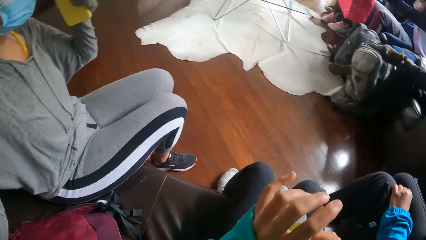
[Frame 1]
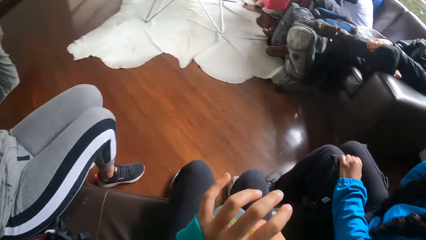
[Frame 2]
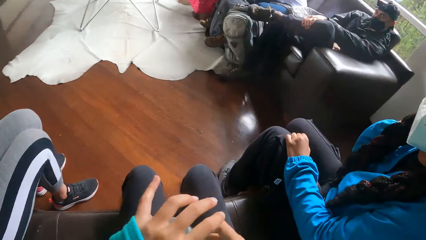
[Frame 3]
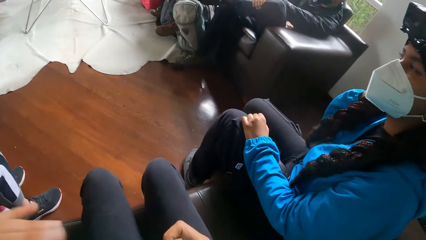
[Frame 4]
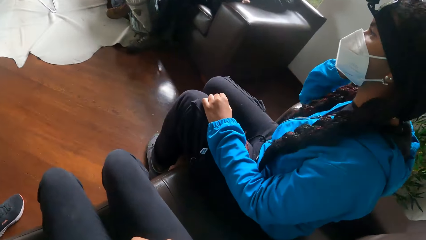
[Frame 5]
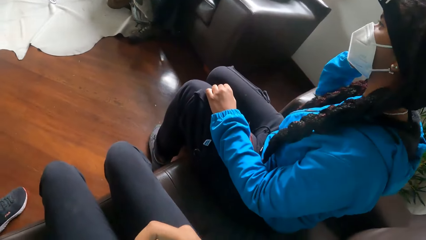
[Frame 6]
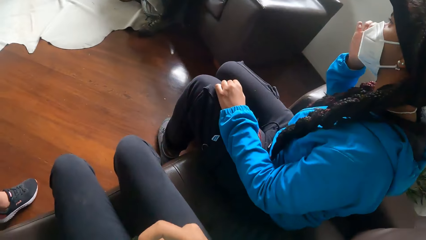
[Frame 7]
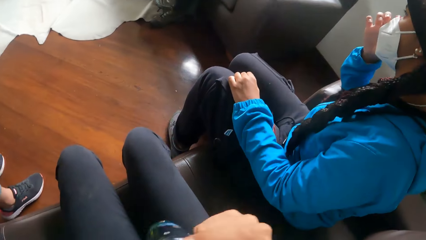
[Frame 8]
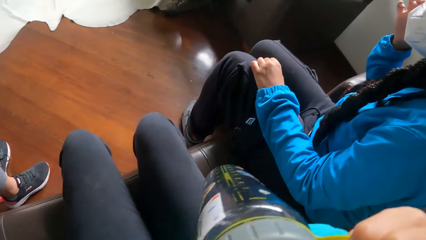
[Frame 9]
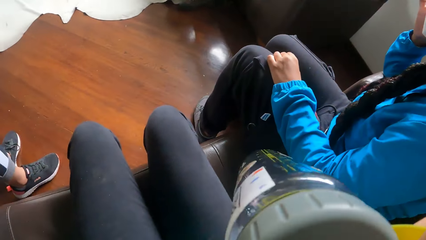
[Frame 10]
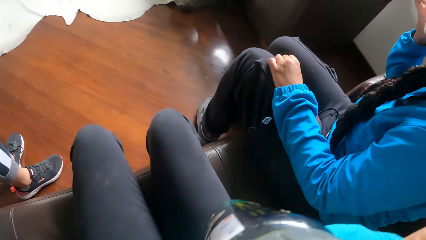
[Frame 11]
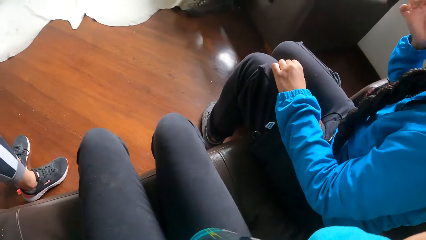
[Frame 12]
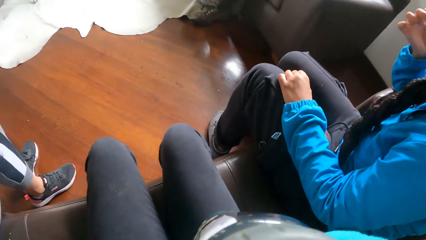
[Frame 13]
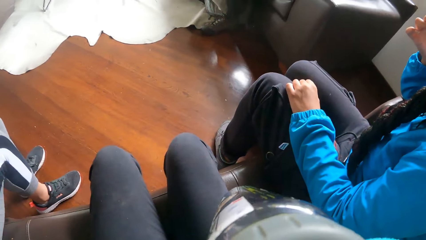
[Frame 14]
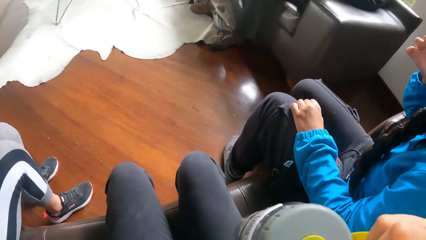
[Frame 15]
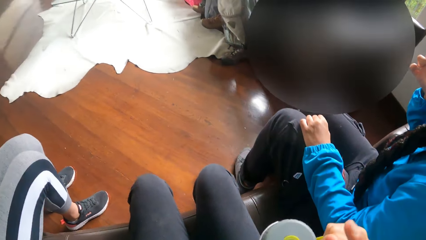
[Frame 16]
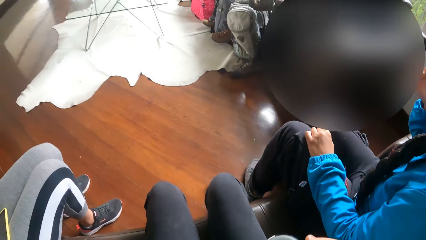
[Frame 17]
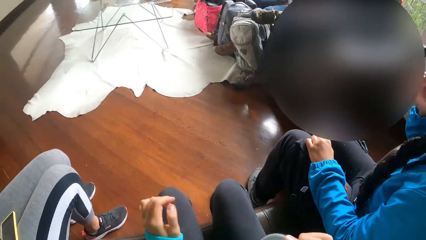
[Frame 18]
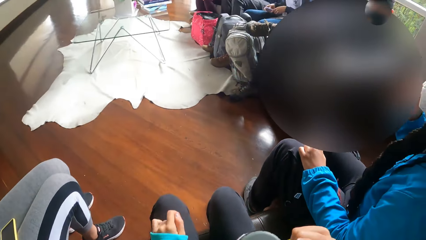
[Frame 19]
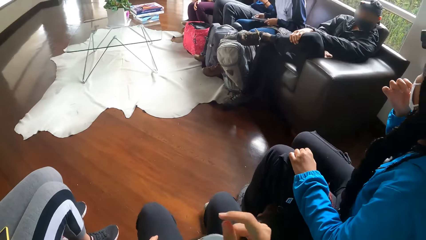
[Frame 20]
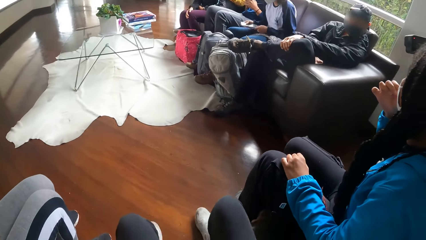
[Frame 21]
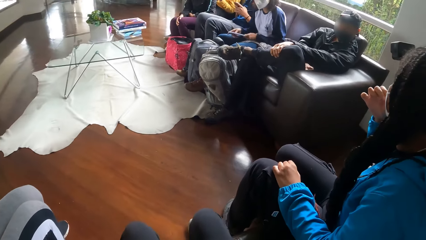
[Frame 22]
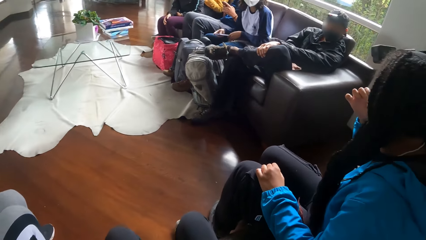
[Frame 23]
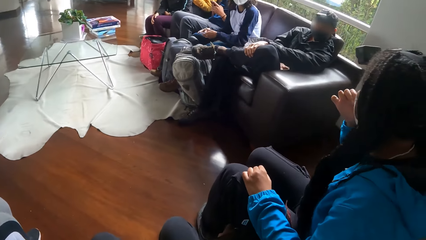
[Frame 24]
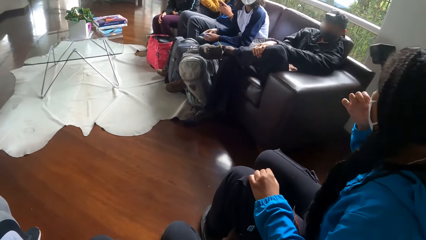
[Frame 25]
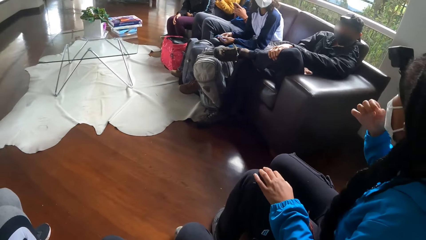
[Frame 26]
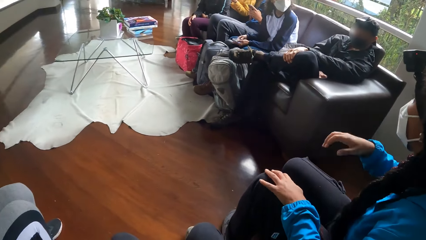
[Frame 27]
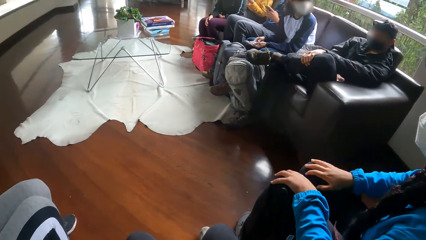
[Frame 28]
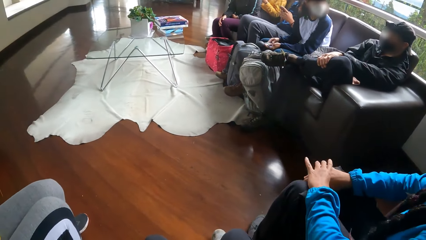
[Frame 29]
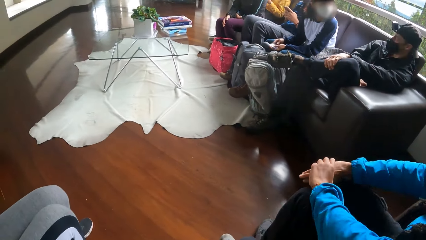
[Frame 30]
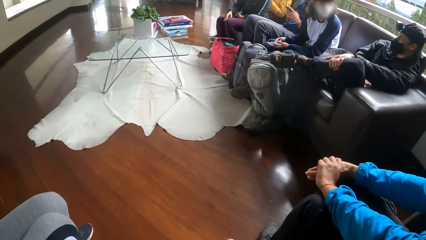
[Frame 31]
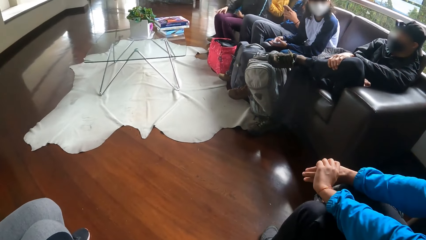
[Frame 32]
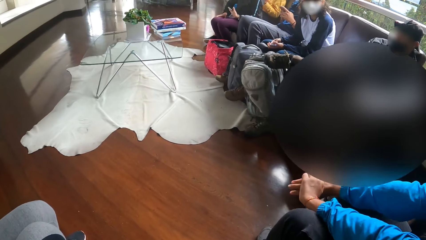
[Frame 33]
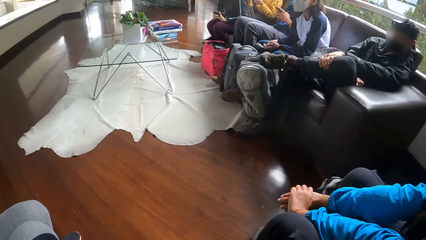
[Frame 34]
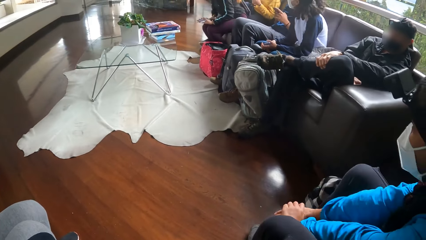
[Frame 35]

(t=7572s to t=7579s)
The camera wearer passes the water bottle in her left hand to her right hand. She touches her face with her left hand. The woman touches her face with her right hand. The camera wearer touches her face with her right hand.

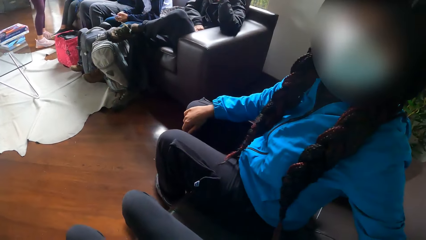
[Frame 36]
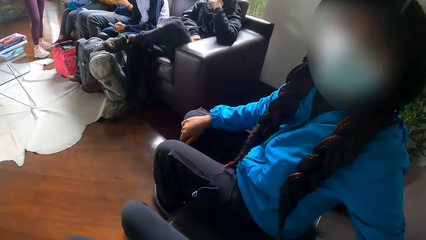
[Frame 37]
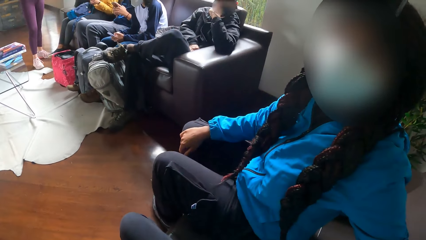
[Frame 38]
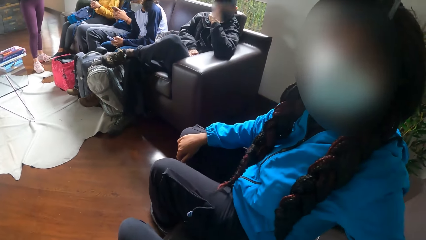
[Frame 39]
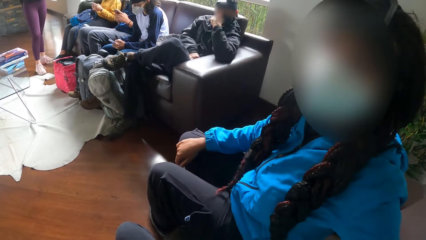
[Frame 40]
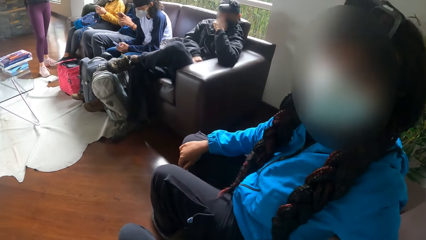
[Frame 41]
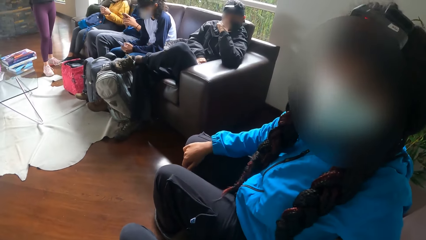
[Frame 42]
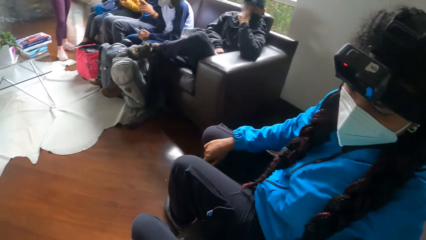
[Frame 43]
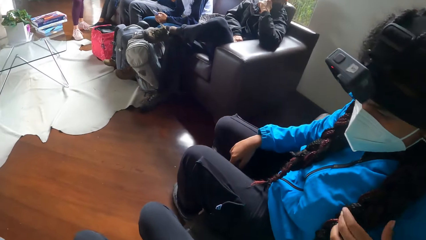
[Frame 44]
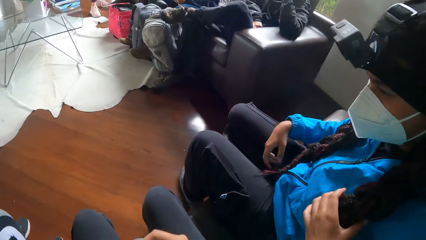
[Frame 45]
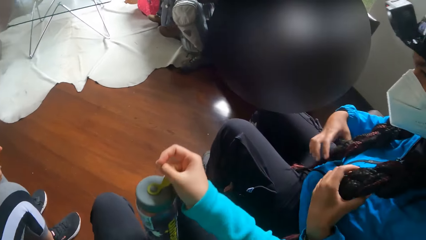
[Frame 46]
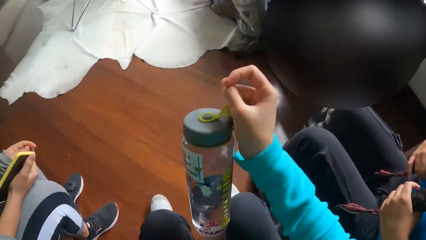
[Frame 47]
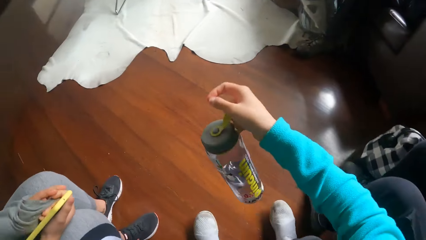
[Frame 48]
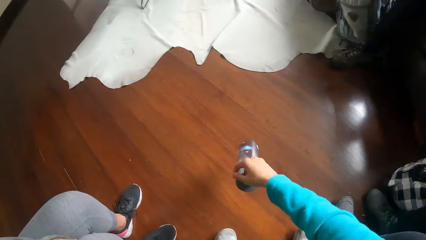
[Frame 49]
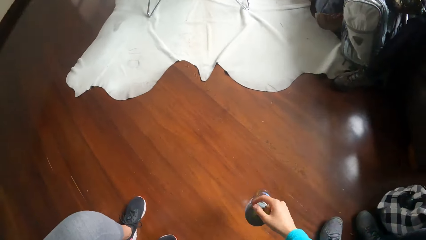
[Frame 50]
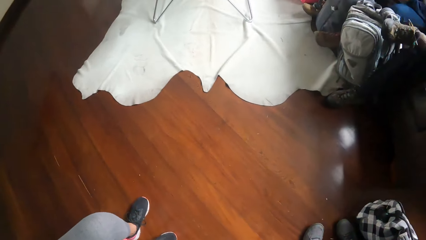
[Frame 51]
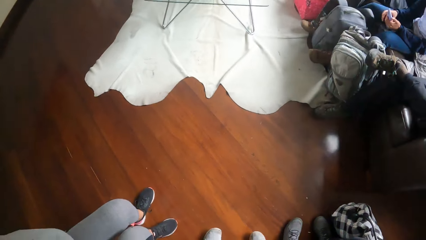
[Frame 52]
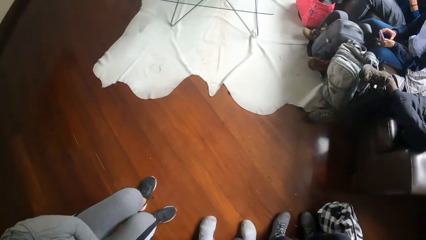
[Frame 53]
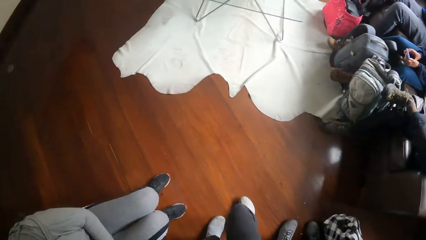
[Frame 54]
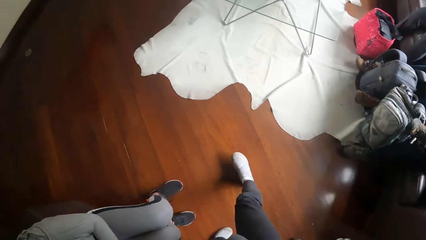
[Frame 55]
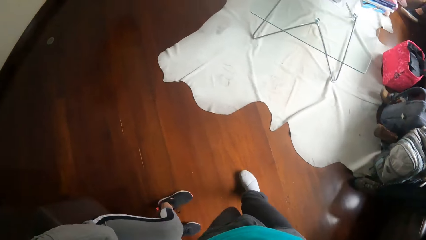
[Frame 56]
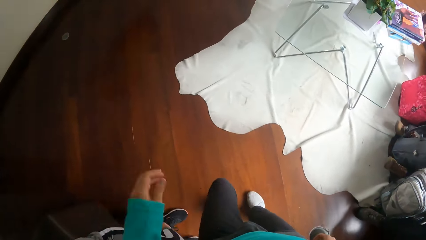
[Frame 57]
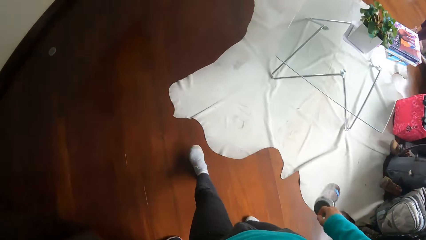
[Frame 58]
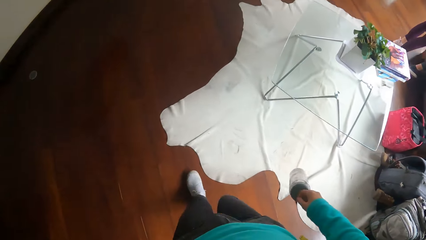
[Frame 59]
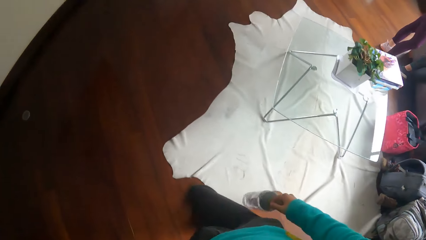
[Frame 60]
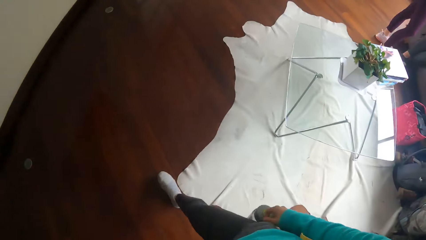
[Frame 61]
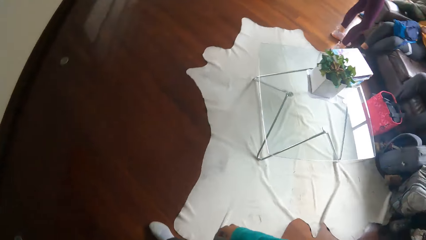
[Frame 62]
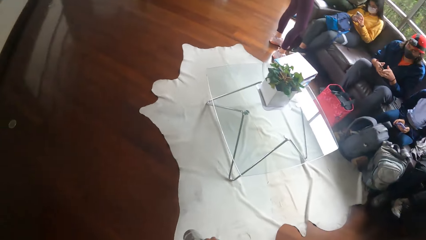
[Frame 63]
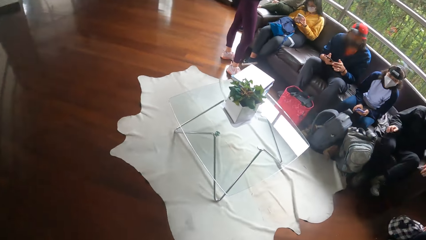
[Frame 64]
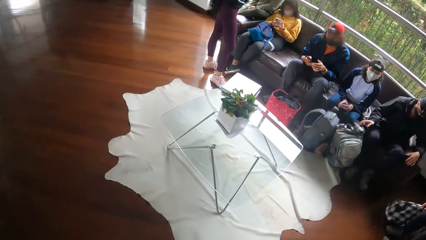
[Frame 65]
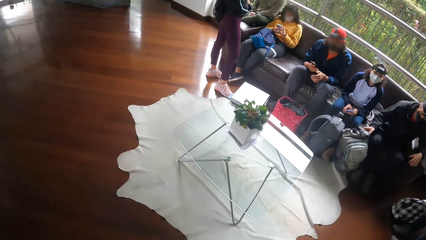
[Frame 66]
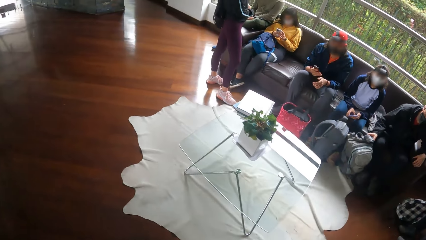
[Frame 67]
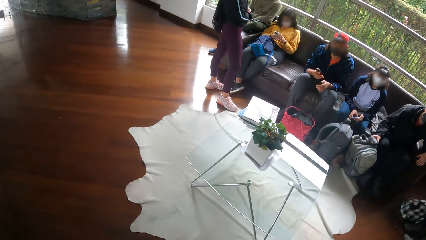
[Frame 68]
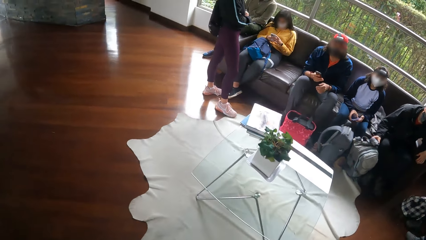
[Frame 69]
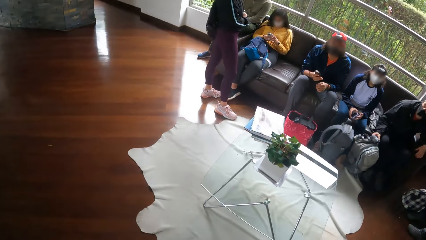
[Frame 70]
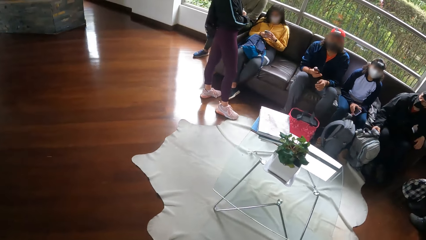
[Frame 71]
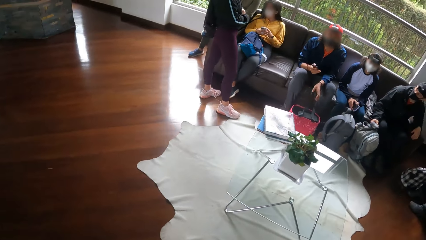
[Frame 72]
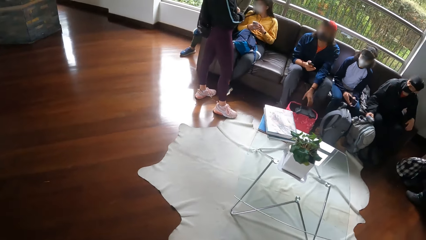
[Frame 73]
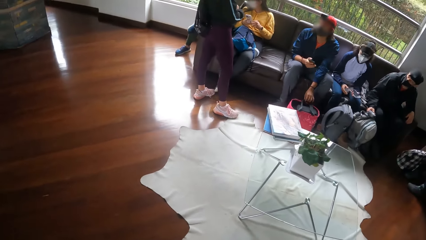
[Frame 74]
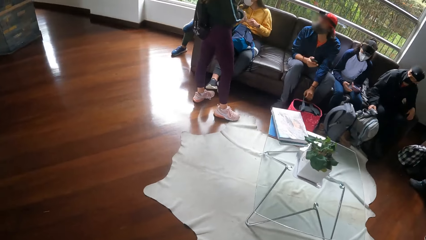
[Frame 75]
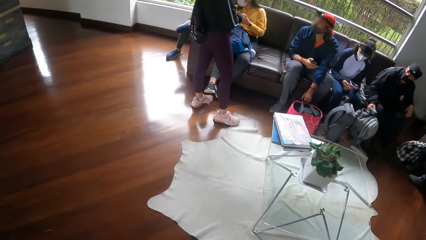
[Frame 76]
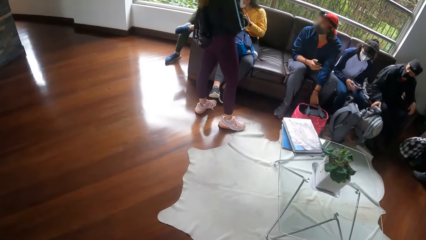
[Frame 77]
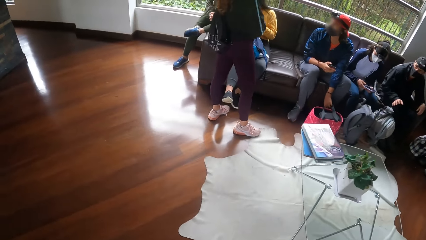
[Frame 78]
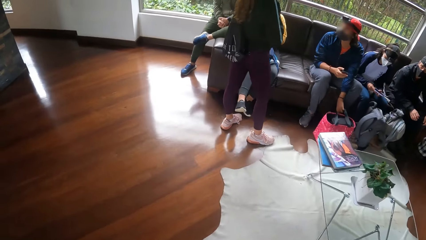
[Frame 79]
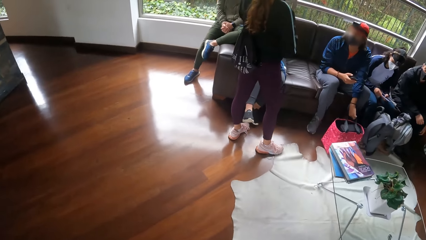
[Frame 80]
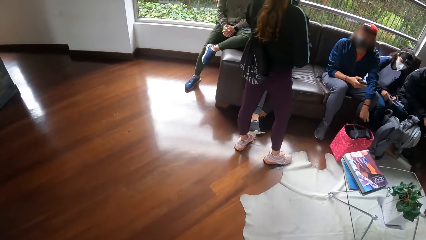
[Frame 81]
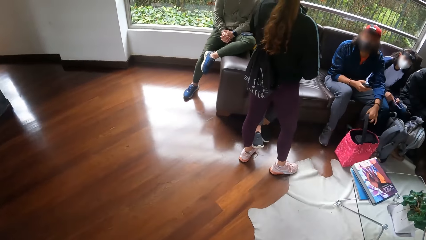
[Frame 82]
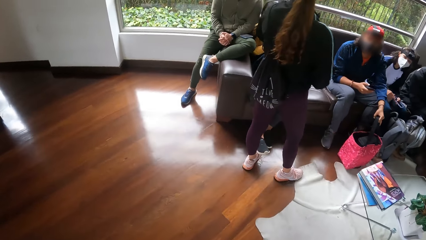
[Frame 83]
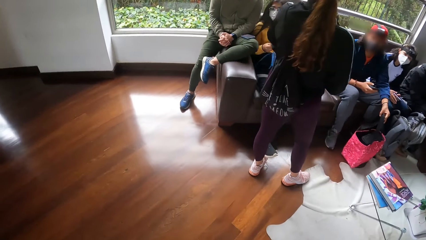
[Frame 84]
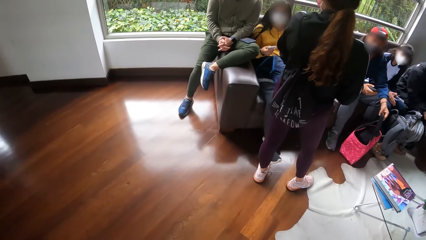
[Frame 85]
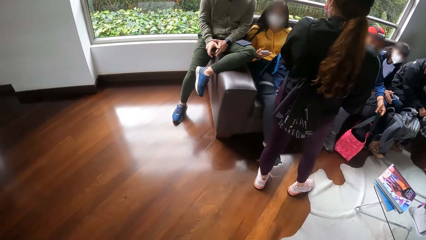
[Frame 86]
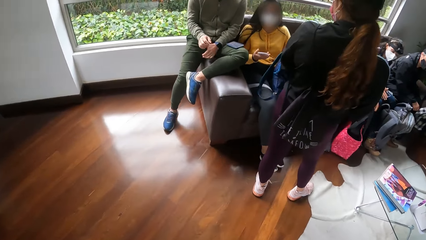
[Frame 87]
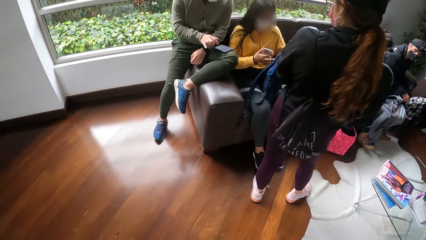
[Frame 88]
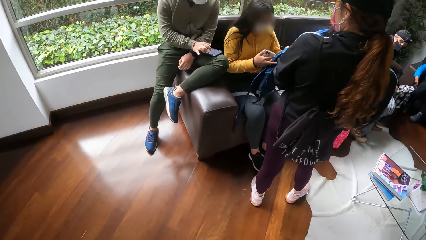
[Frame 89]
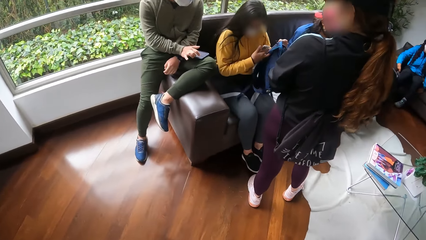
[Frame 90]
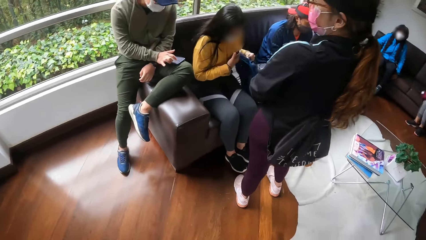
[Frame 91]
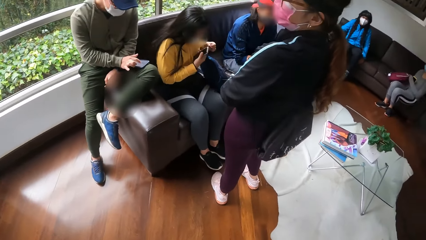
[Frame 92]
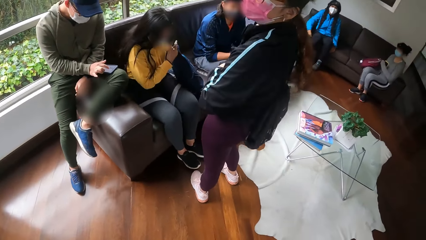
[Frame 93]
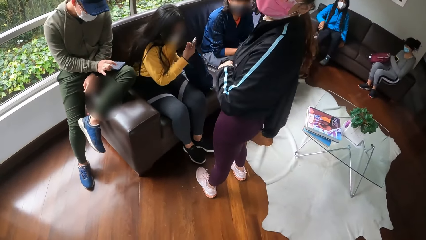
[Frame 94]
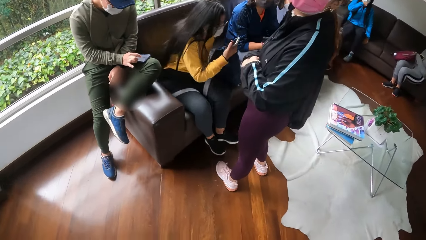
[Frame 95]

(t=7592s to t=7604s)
The camera wearer takes her bottle and stands. She walks. A woman holds a phone with her right hand. The woman carries a blue backpack with her left hand.
